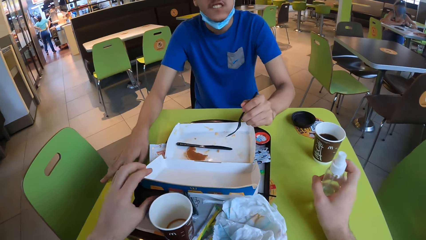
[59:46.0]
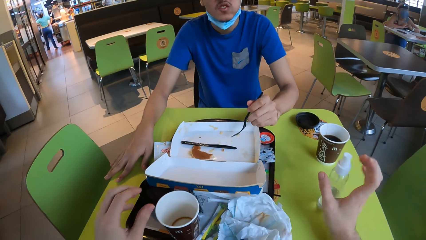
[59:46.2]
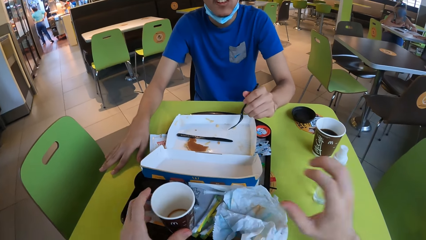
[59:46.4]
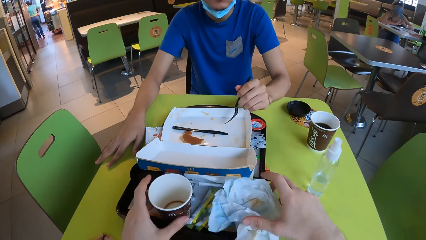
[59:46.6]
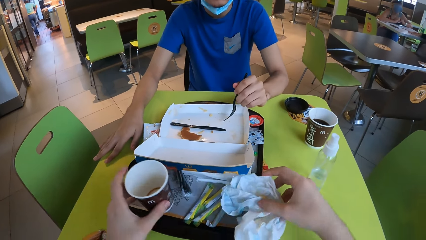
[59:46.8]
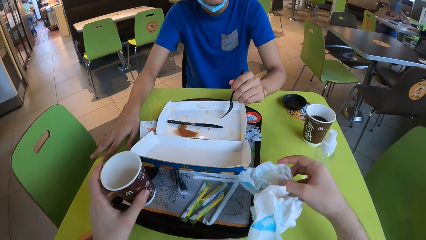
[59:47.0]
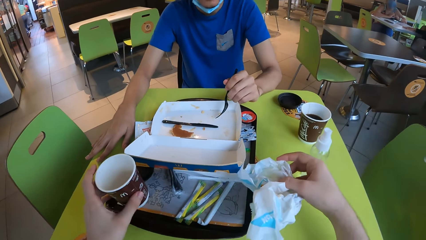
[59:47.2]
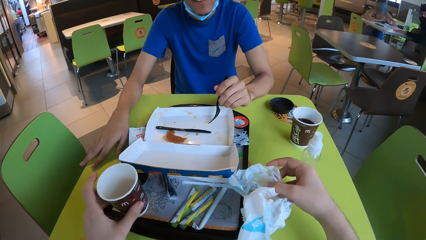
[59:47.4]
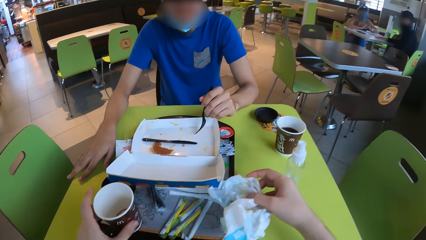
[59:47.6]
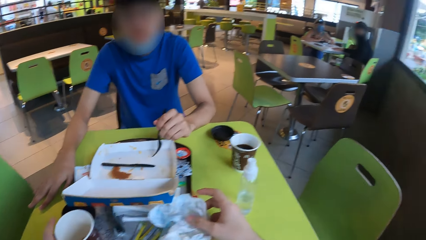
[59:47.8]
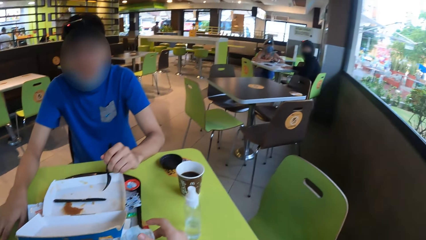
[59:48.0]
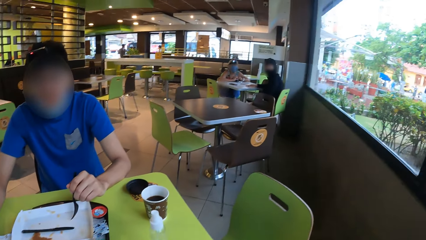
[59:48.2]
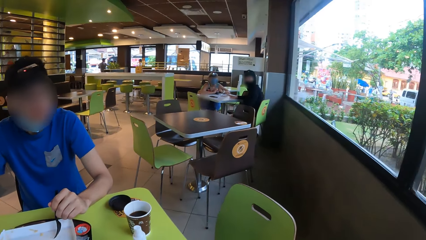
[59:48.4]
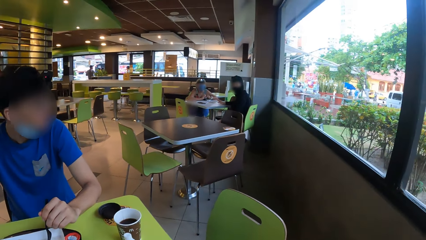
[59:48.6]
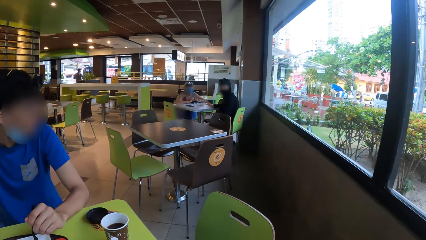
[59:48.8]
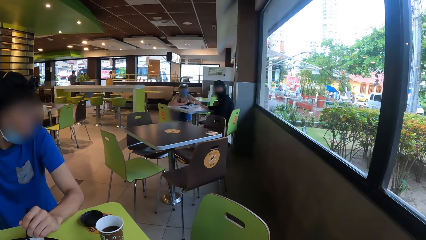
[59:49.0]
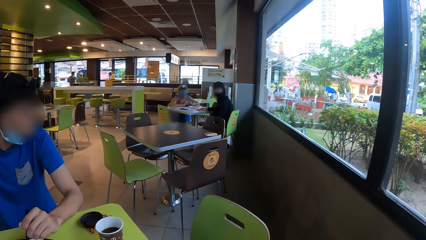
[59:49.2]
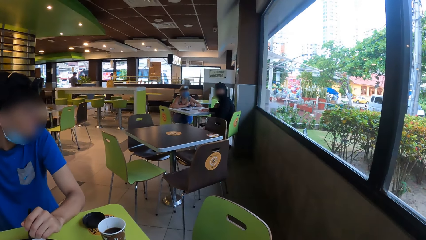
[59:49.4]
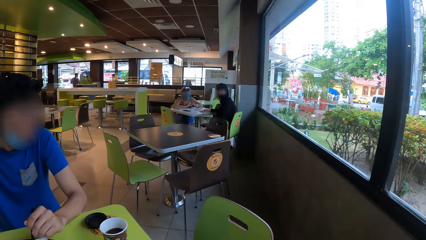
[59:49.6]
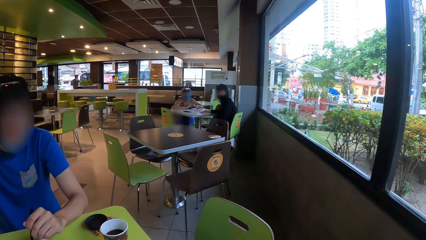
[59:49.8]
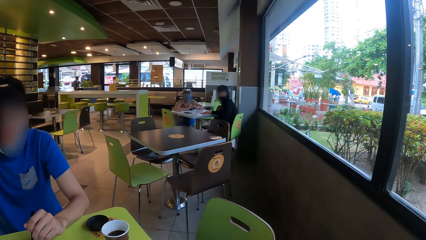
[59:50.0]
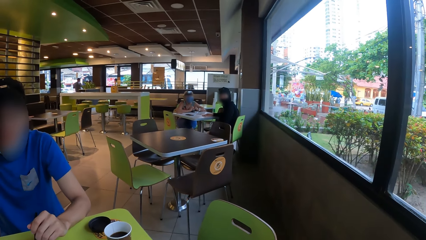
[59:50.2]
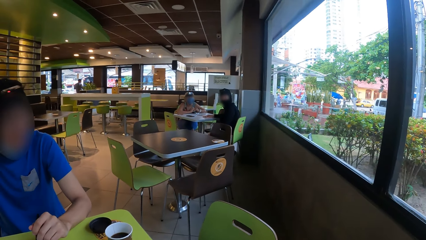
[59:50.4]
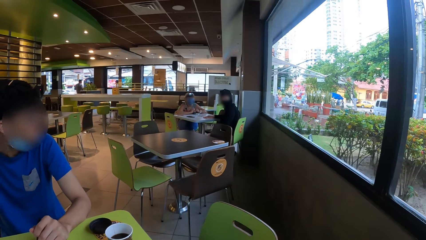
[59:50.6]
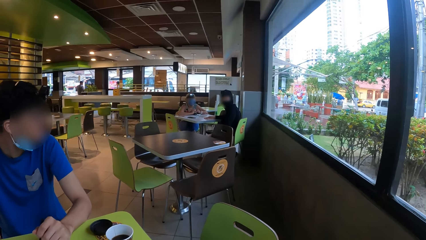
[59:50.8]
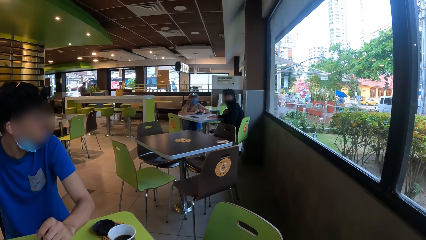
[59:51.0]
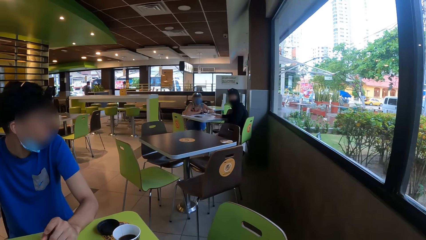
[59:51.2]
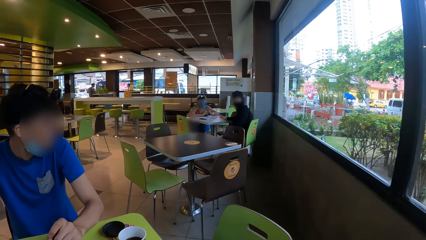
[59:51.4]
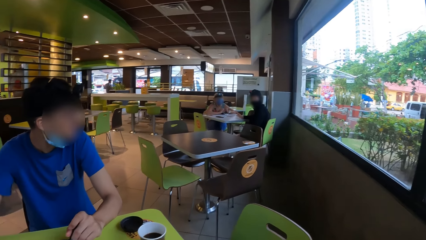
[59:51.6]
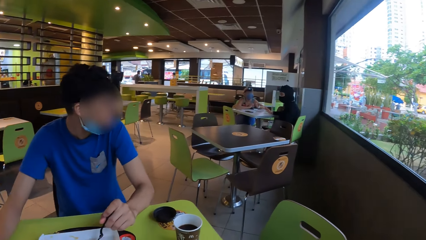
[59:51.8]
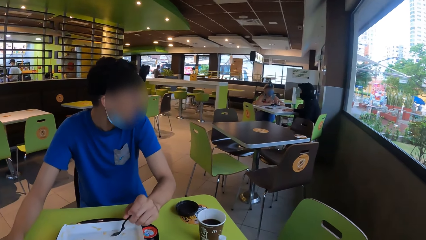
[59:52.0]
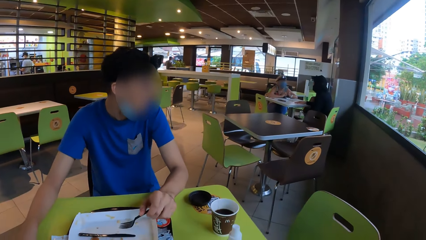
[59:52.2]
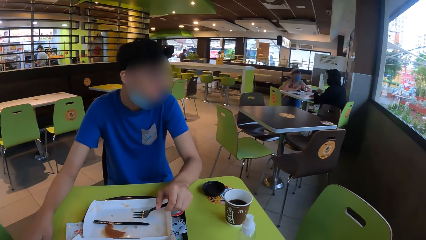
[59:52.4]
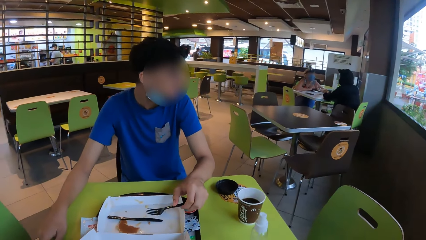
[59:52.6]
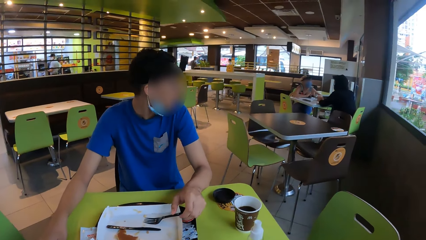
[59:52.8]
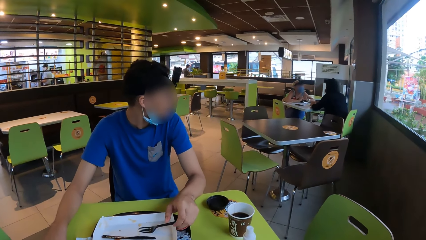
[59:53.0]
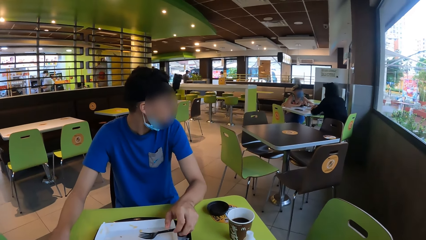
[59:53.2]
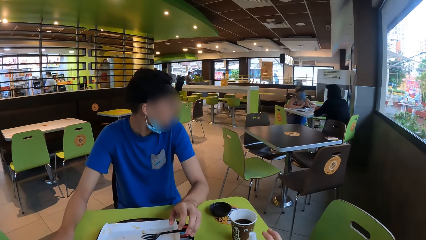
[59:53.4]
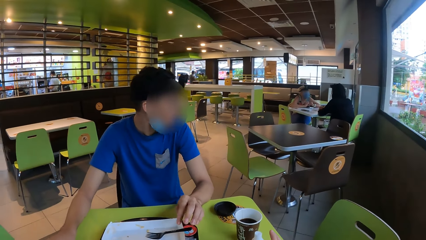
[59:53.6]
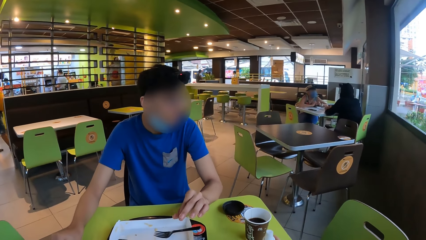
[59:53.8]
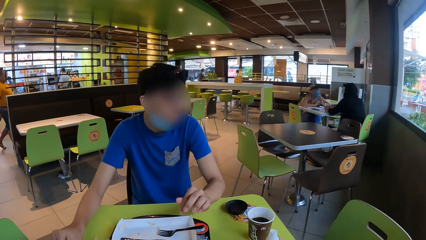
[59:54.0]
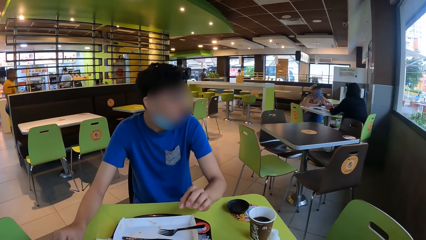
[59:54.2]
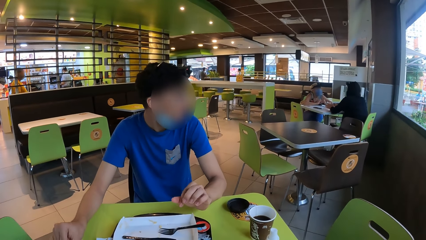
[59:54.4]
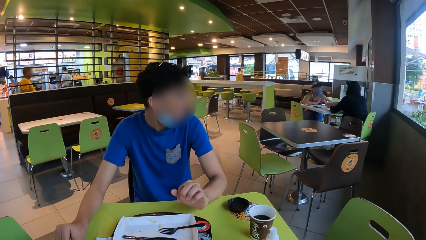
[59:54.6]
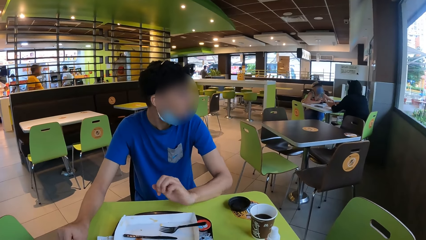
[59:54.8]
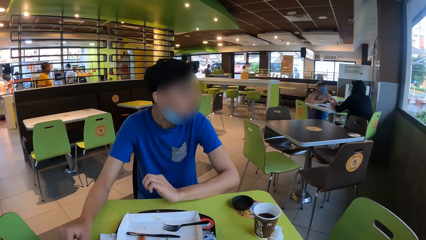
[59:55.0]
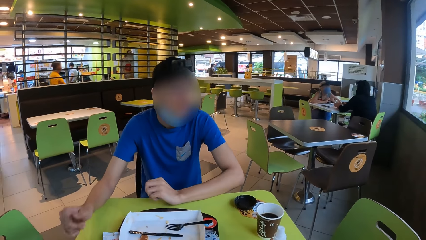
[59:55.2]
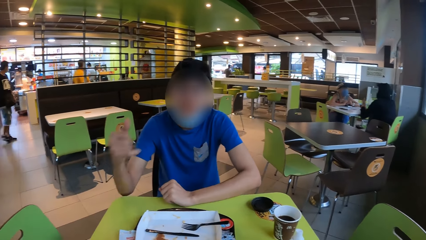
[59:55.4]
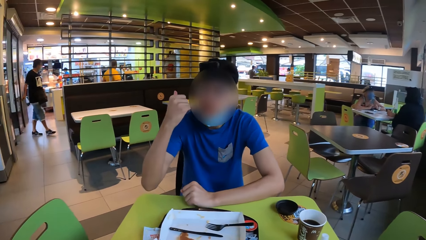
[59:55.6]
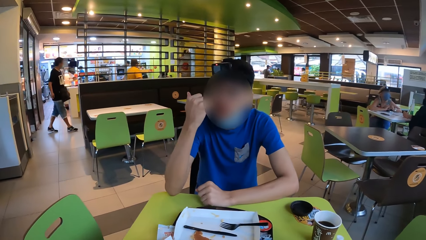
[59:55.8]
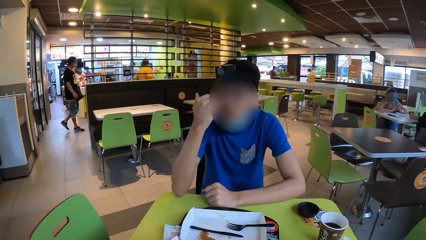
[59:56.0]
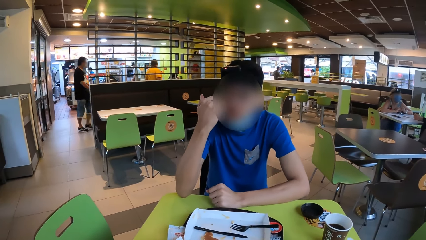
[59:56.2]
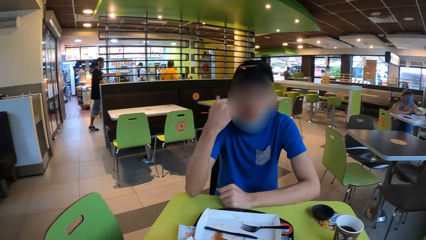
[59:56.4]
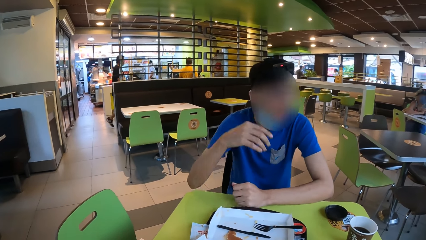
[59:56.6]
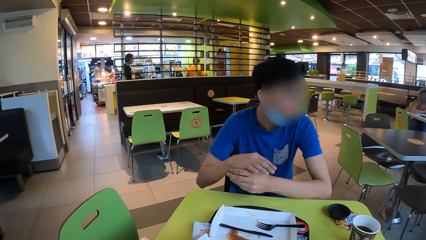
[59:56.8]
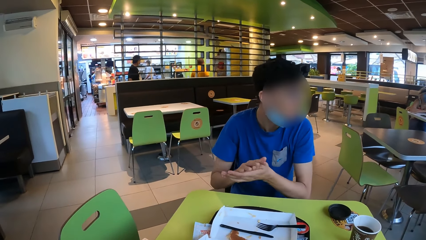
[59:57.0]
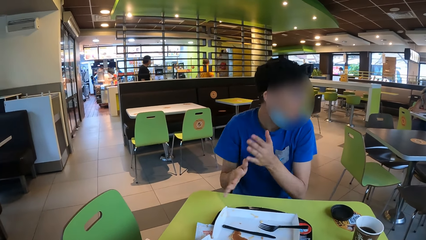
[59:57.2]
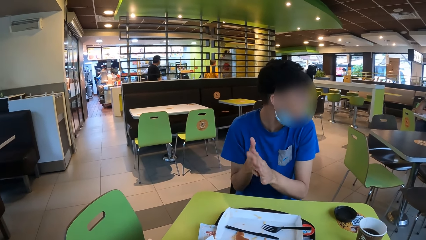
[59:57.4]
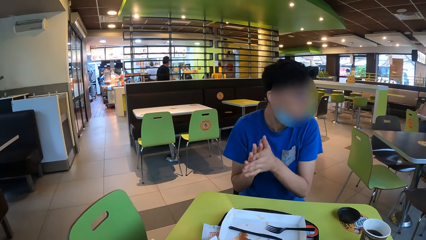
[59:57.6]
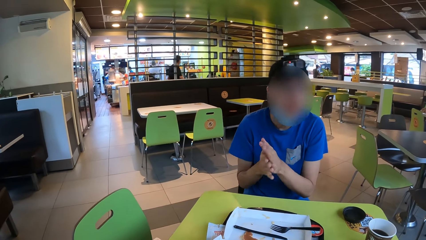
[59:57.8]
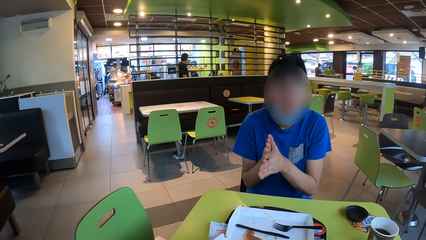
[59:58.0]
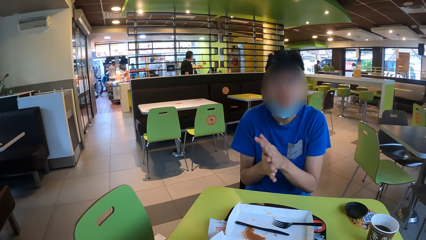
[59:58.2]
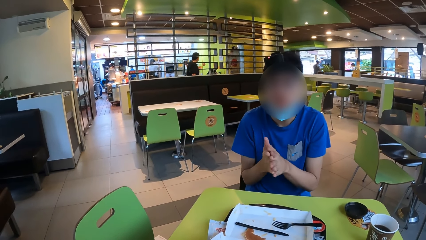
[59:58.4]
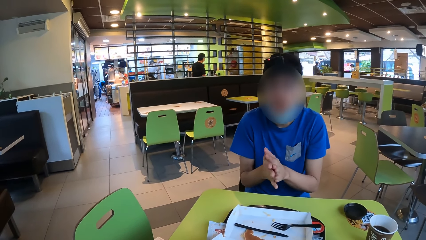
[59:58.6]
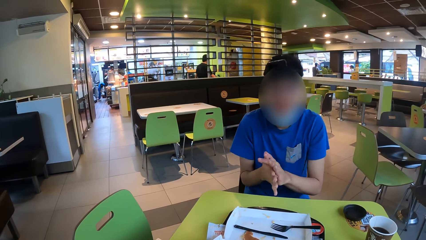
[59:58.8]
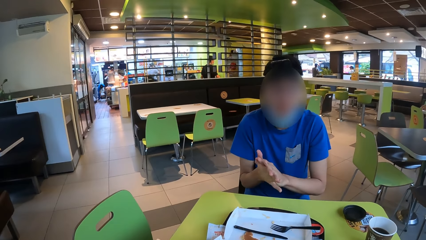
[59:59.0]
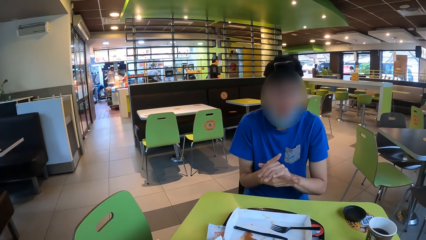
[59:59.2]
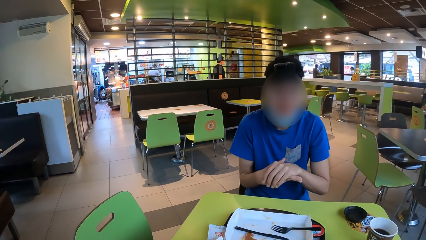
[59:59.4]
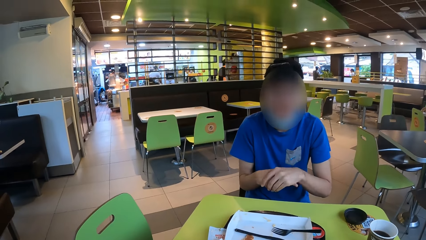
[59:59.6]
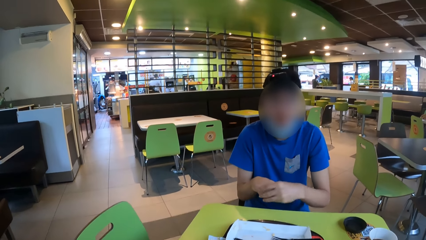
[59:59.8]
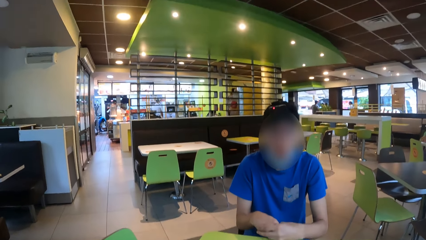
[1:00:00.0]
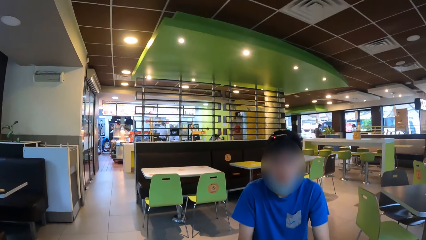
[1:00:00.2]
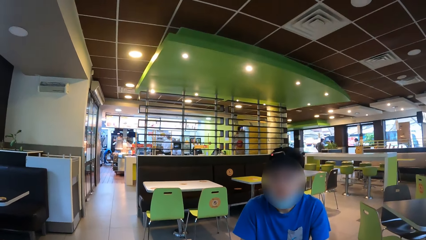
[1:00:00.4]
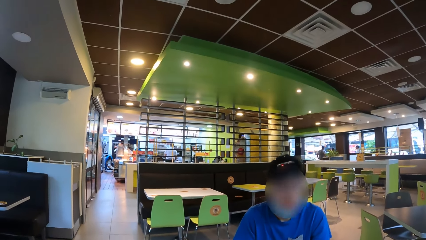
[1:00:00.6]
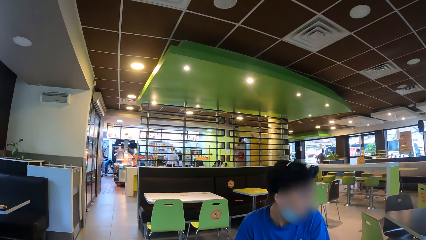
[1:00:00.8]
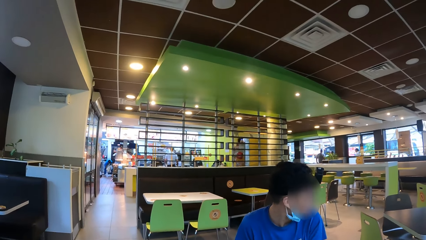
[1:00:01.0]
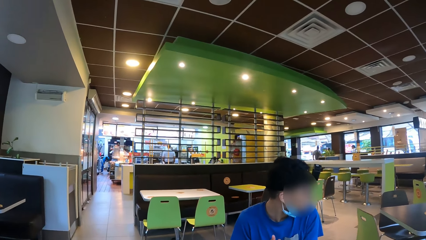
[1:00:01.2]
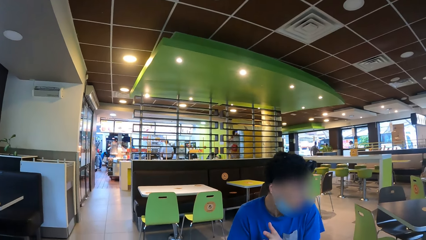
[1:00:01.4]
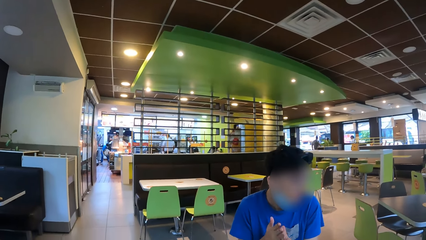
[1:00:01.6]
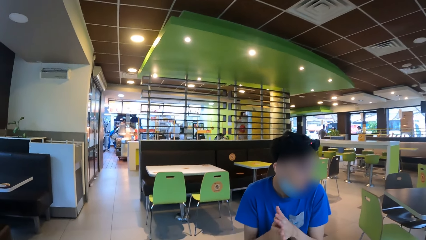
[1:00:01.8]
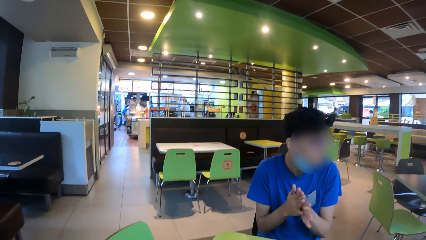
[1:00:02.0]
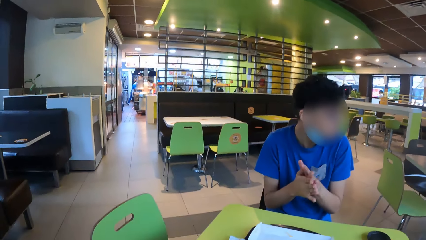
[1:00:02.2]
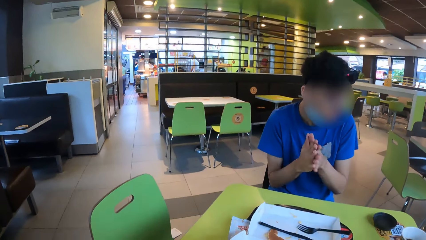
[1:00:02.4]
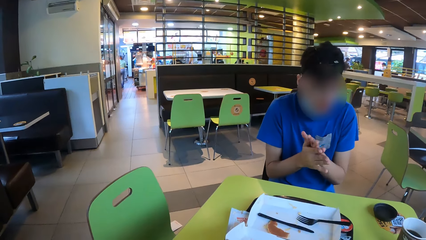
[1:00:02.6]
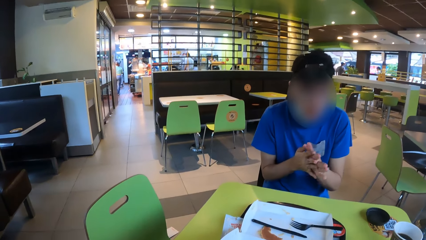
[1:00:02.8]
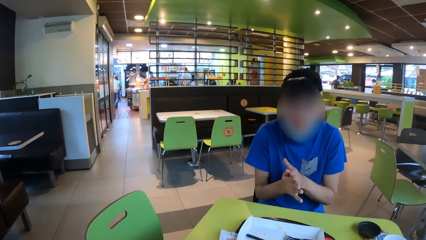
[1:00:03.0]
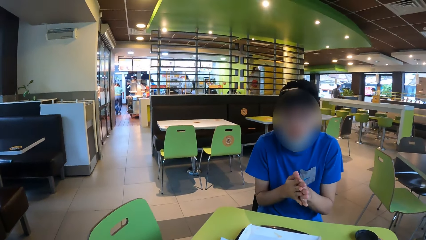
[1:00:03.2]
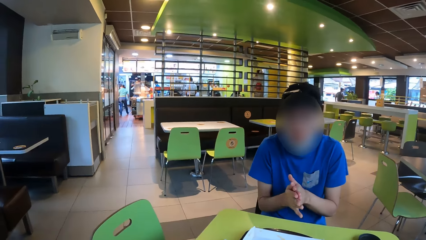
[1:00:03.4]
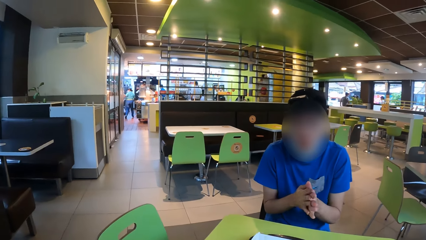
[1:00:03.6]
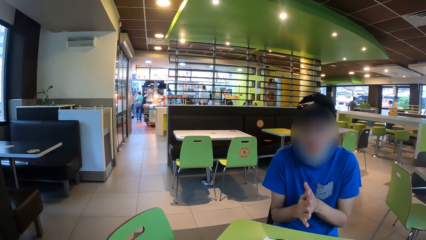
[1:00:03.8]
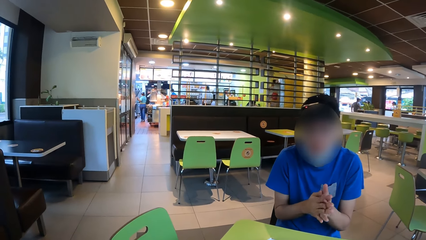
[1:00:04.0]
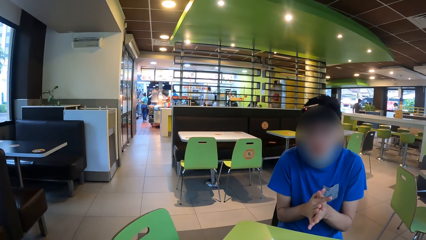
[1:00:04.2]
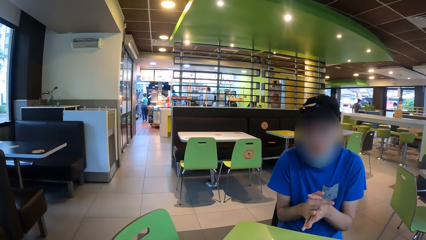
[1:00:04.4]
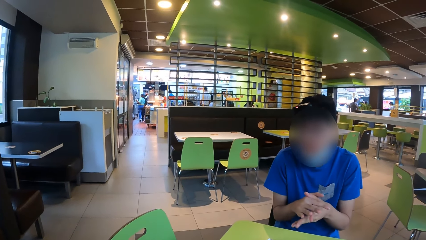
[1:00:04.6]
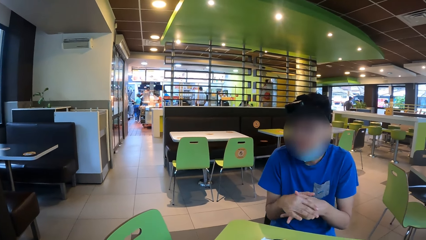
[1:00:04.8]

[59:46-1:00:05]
The camera wearer pulls his hand off the box. He pulls his hand off the bottle. He holds the coffee cup and holds the paper. He looks around the restaurant. A man gestures his hand. The man rubs his hands together. The camera wearer looks around the restaurant. The man rubs his hands together.
